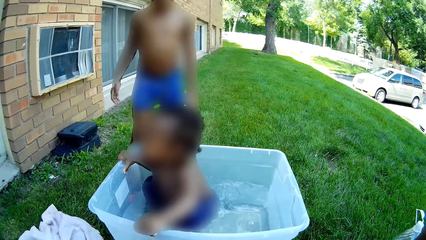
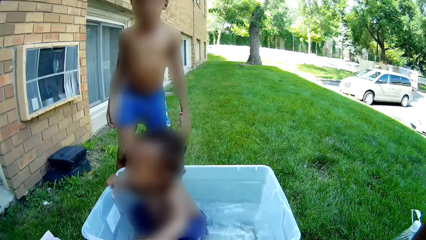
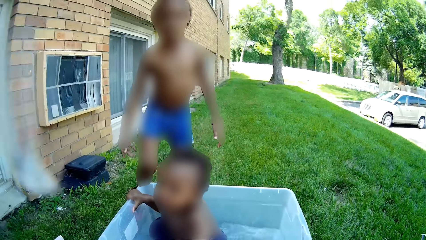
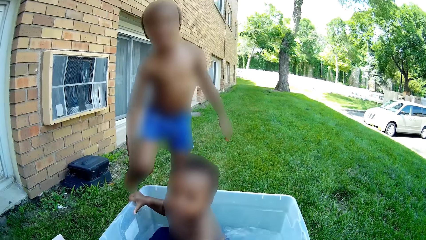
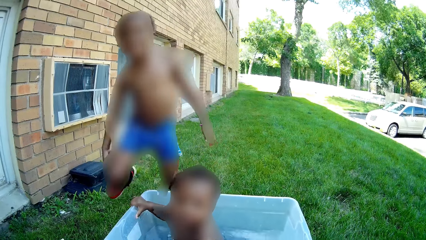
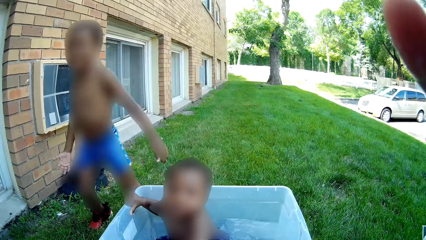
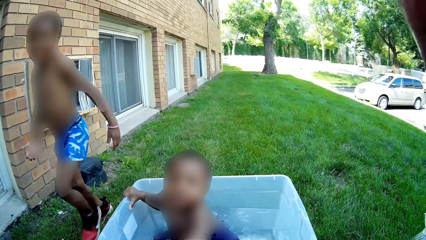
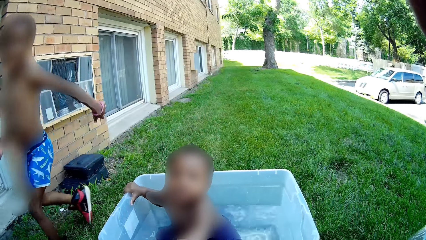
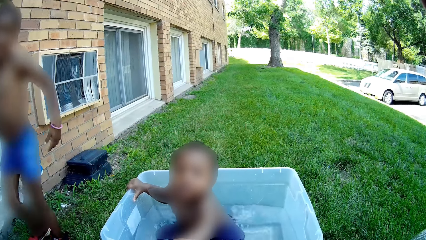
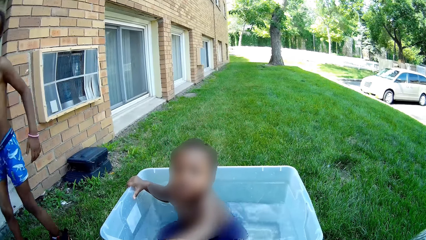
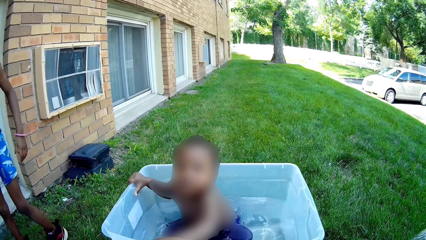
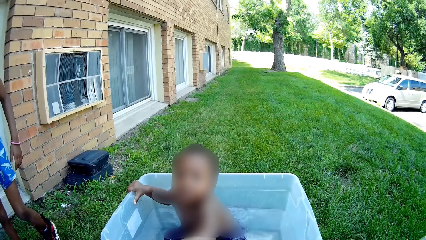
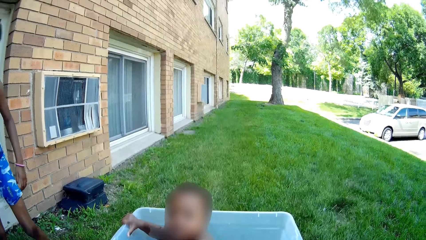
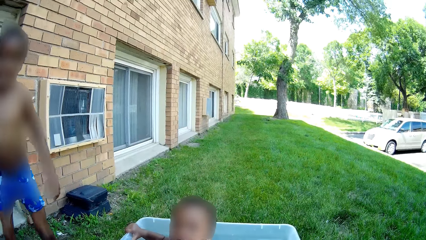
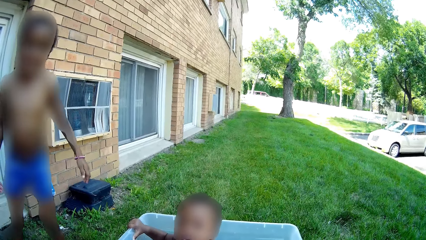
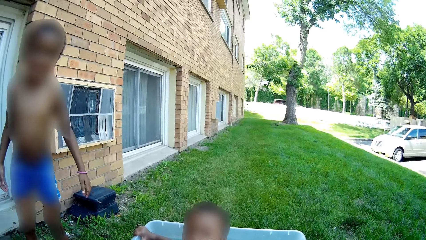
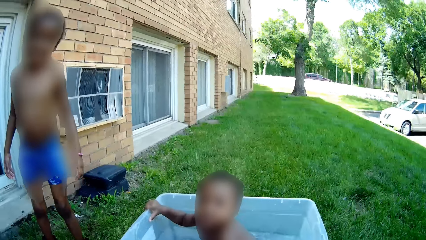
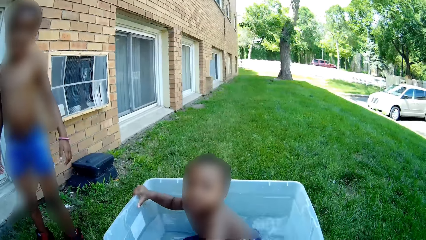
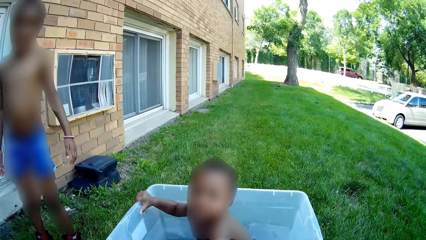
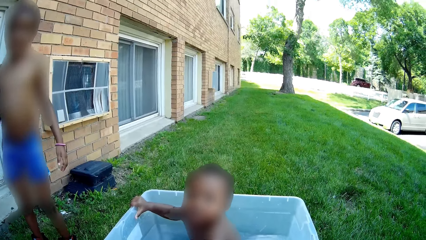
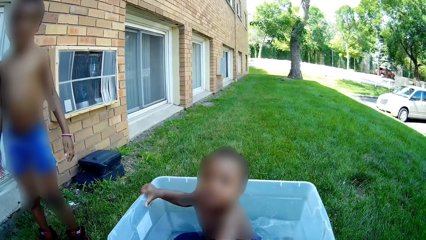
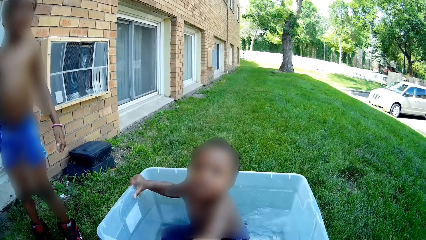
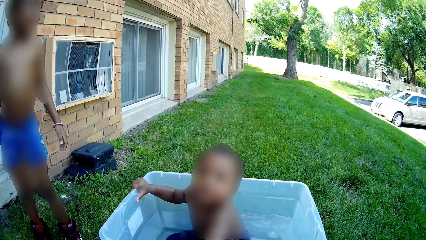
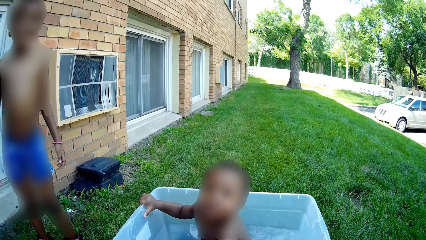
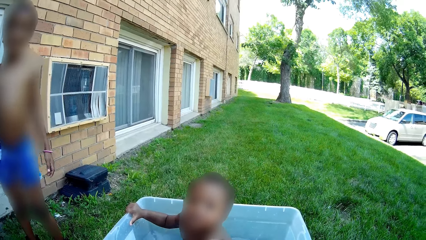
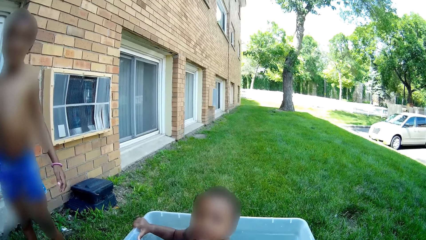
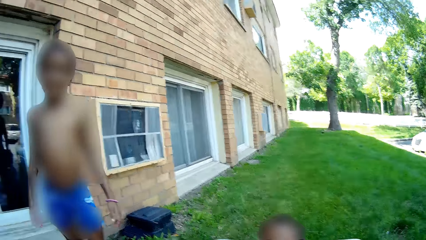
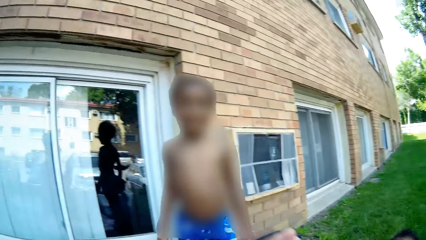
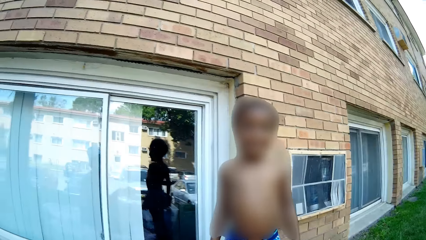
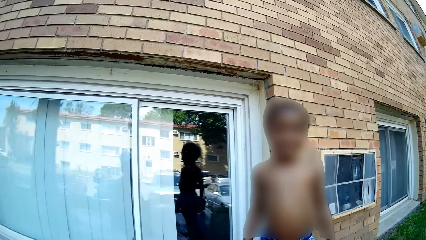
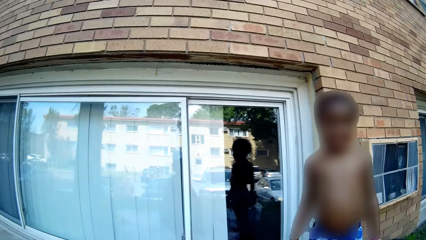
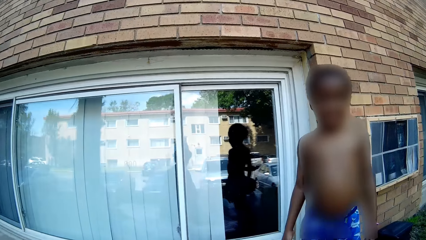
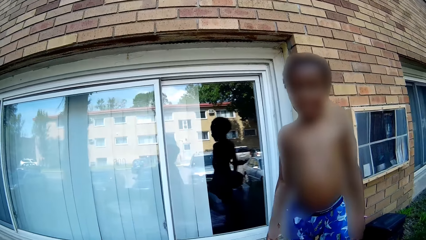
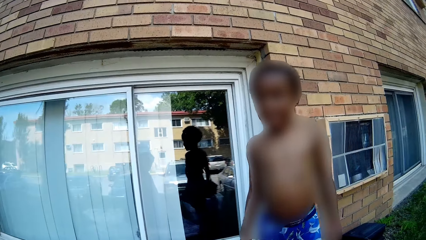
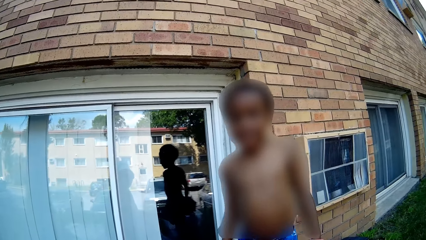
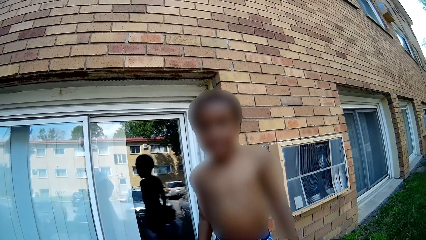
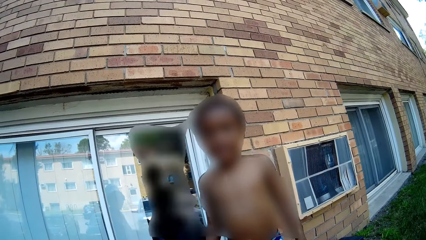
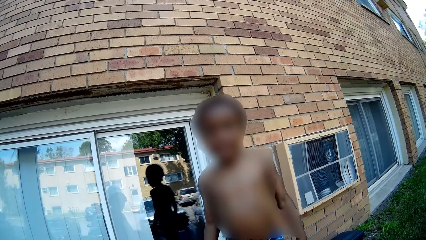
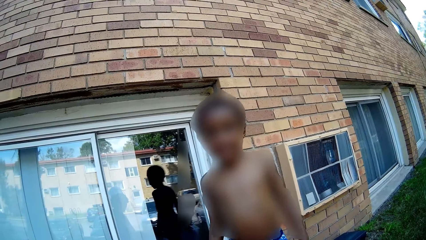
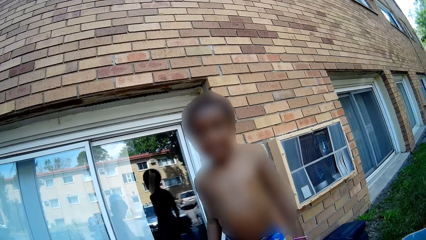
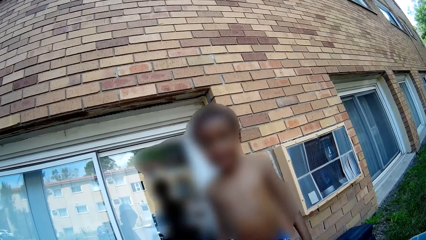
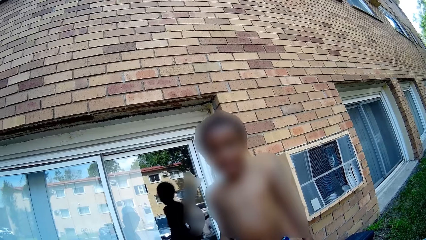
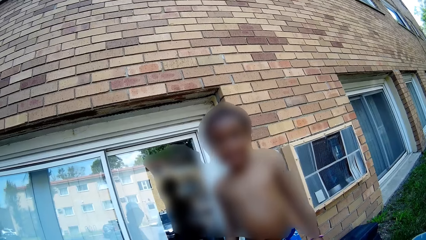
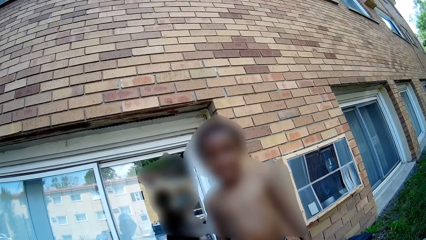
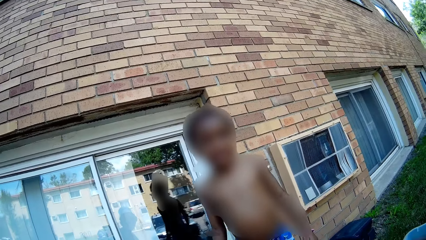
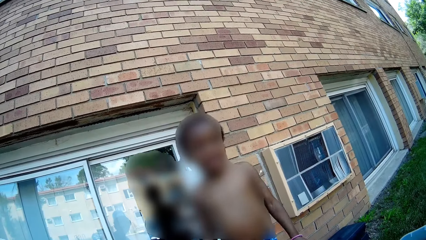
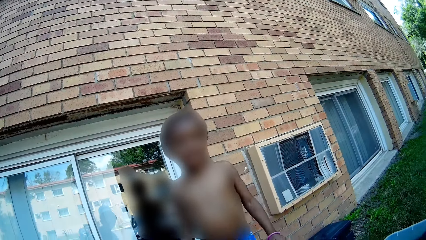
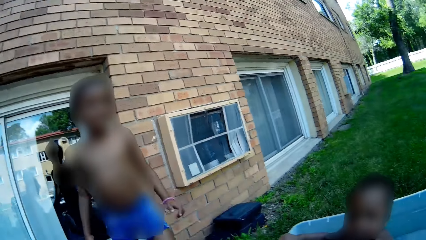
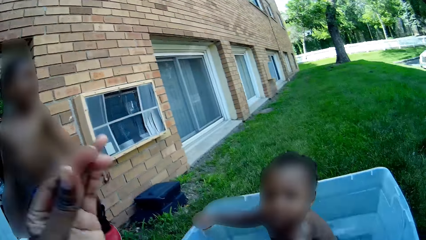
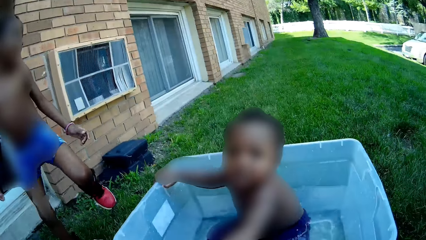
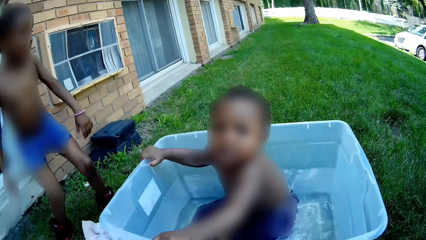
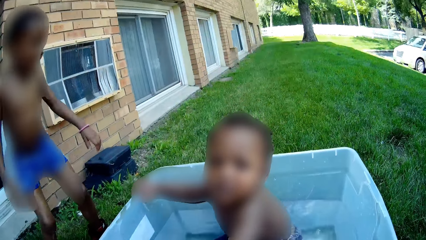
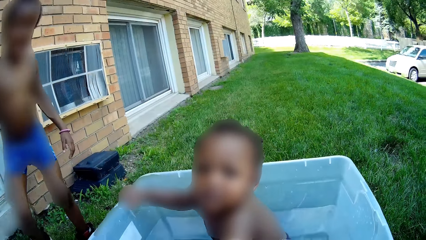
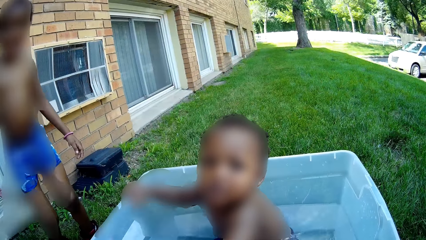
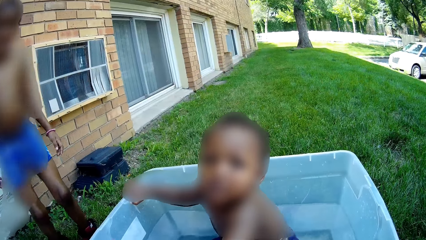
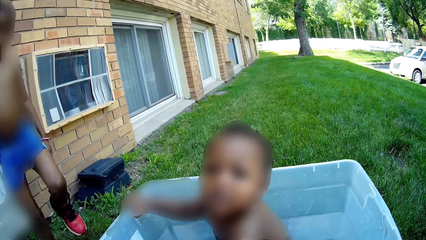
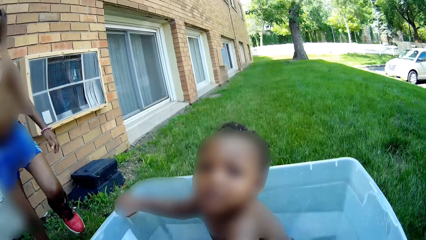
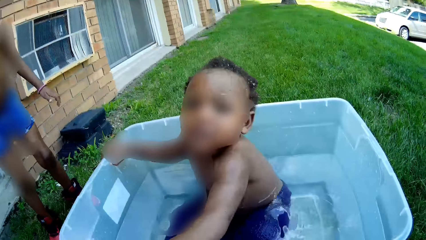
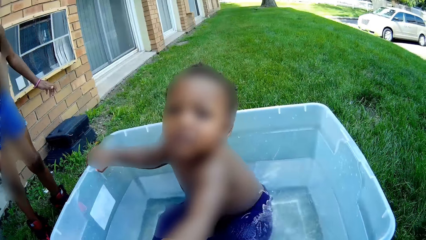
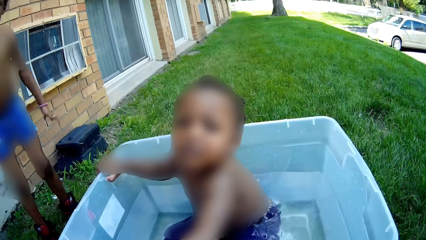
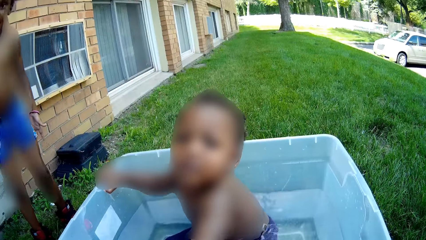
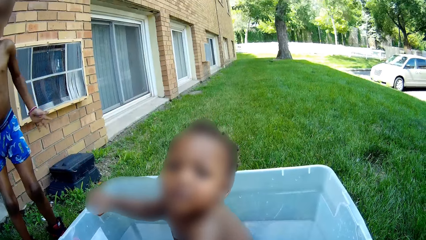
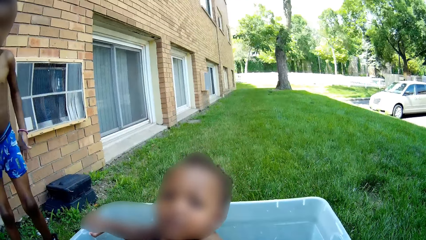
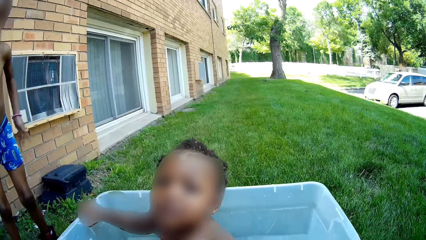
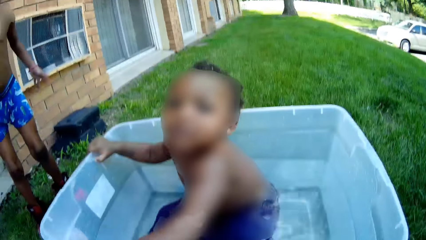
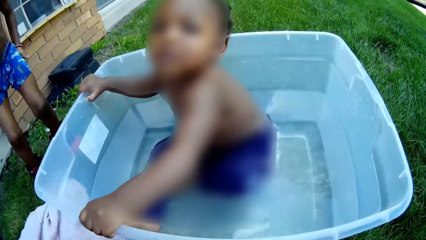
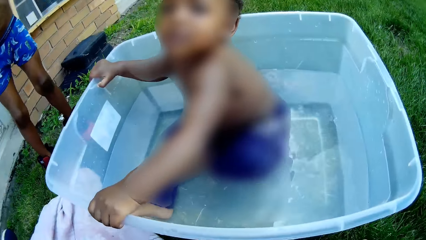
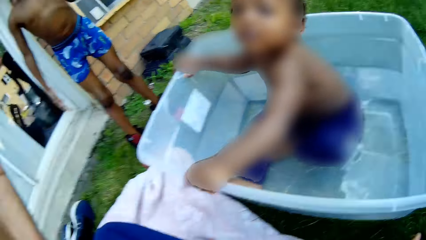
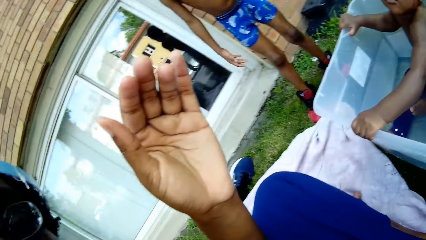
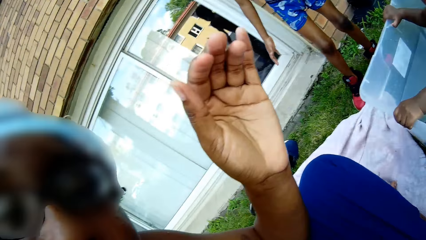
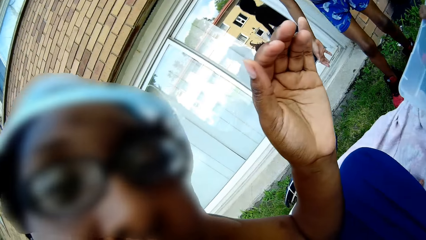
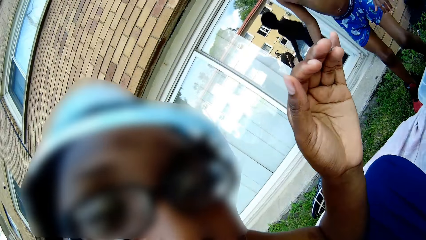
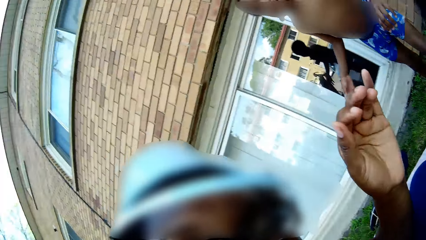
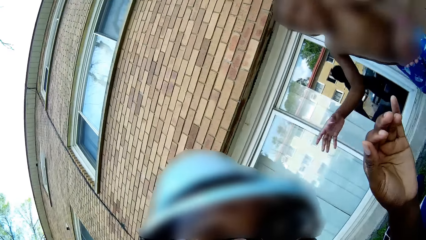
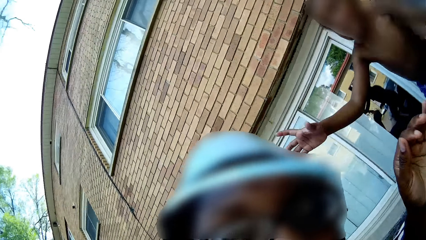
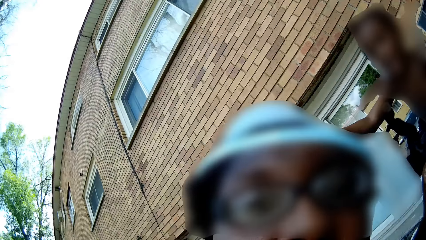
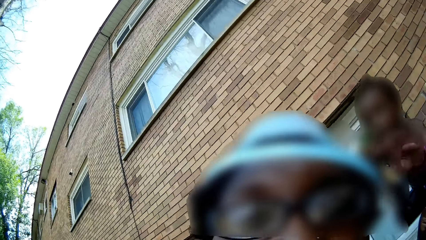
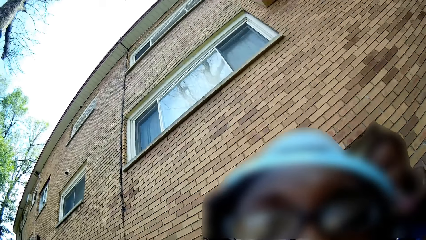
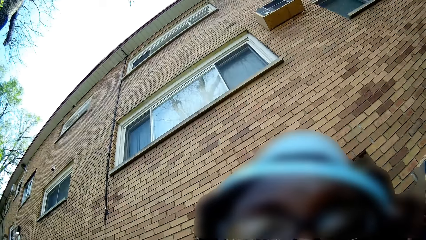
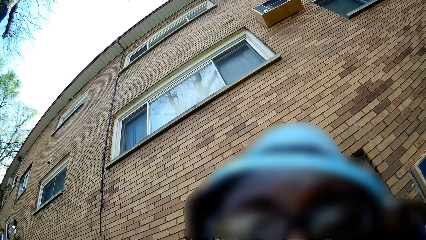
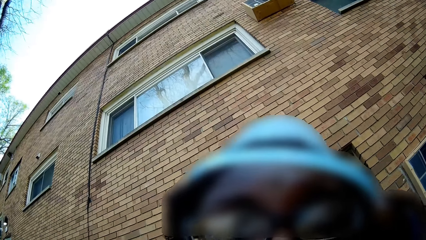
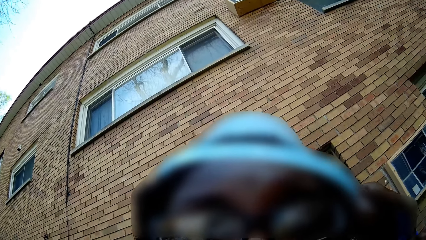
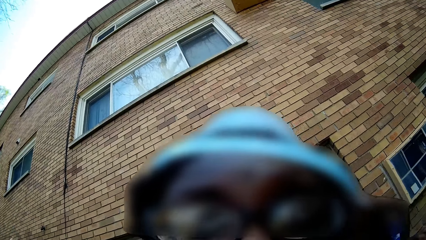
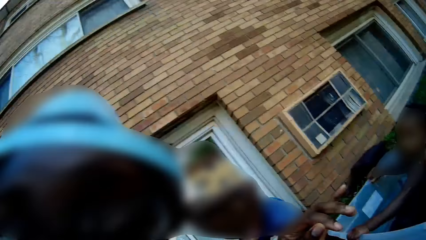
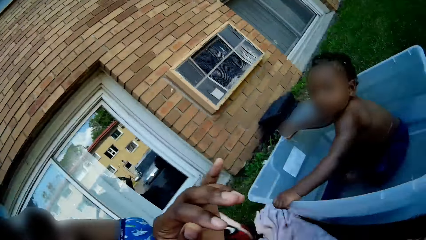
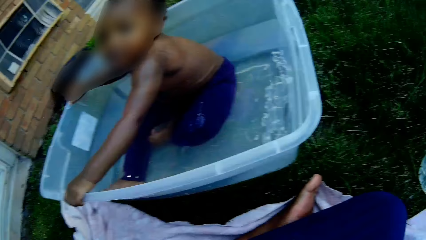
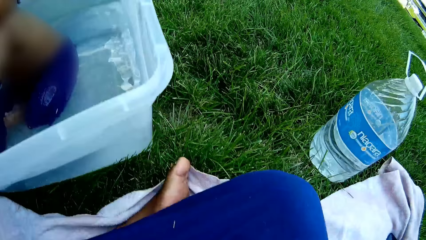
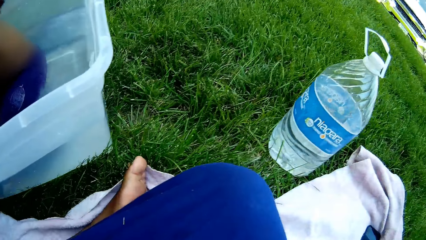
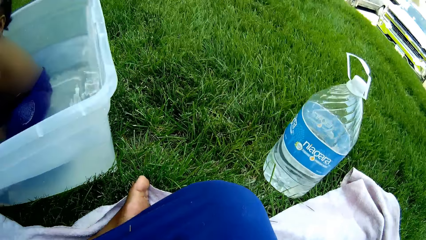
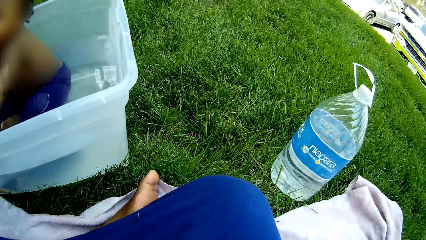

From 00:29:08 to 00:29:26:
The camera wearer listens to the child. They talk to someone. They look at the camera.
